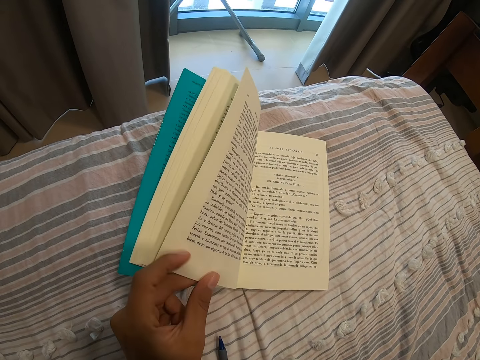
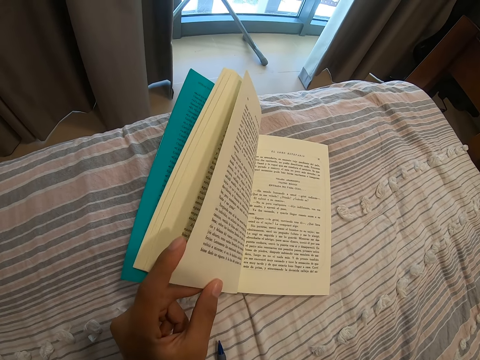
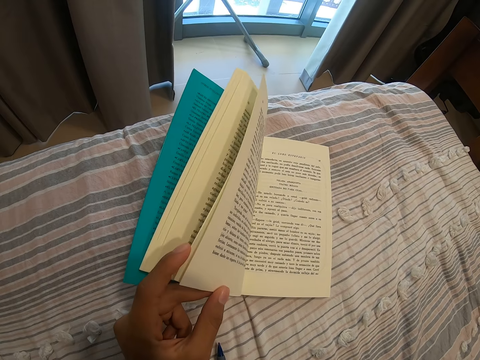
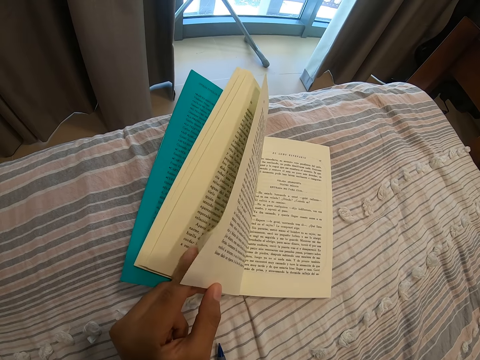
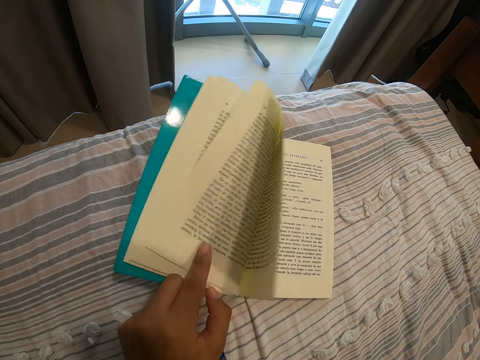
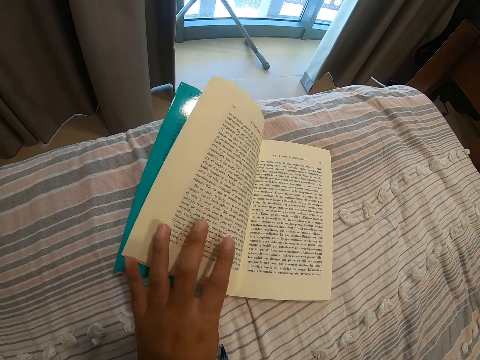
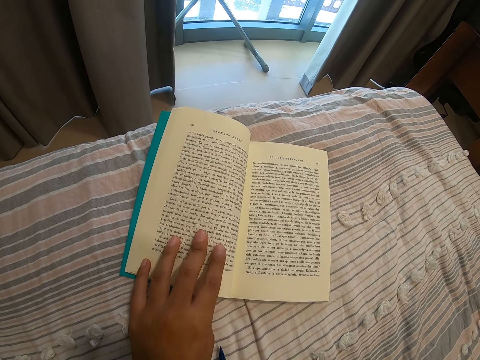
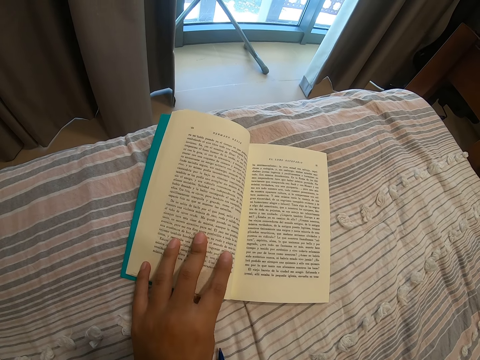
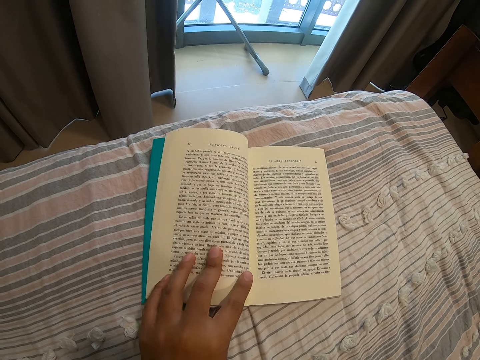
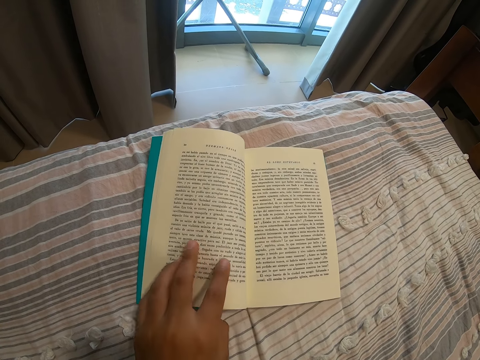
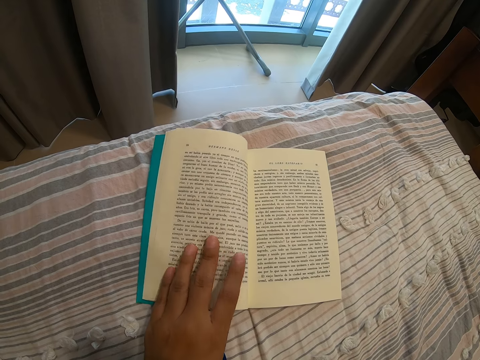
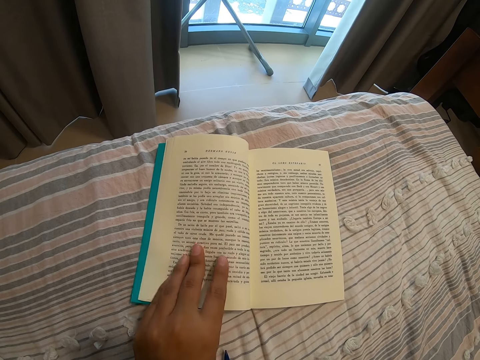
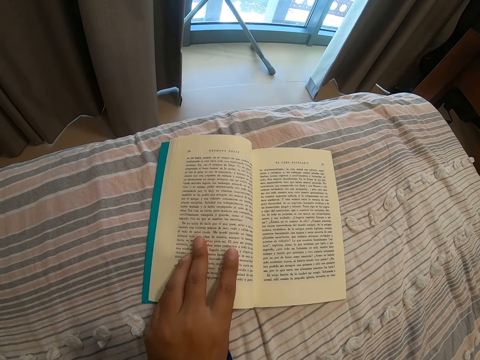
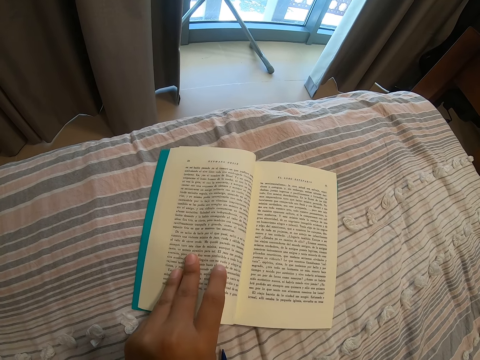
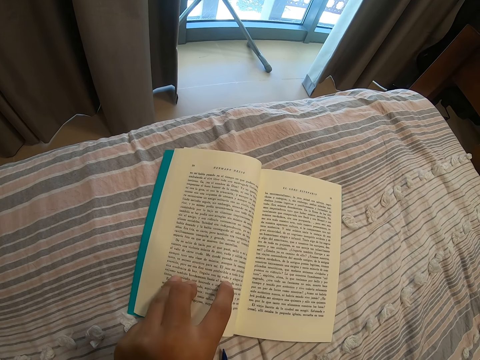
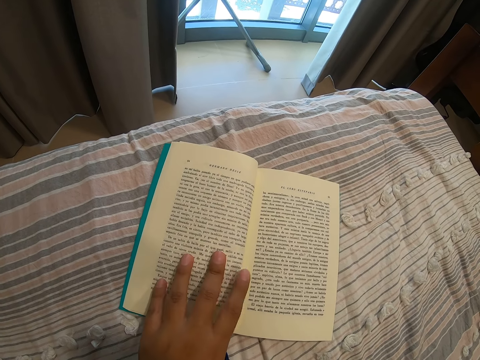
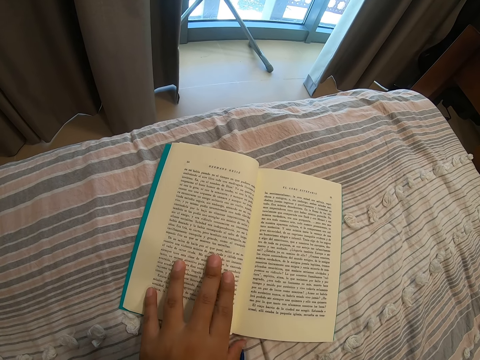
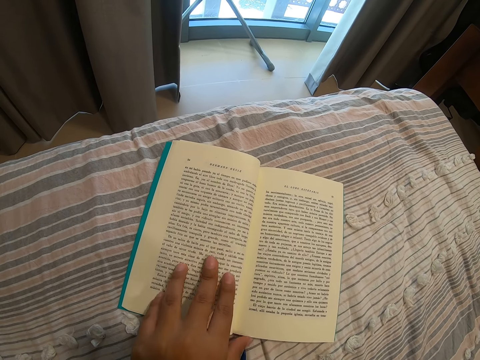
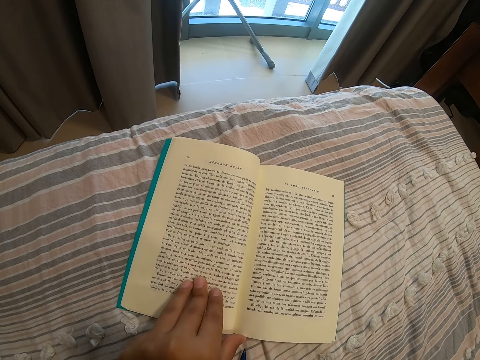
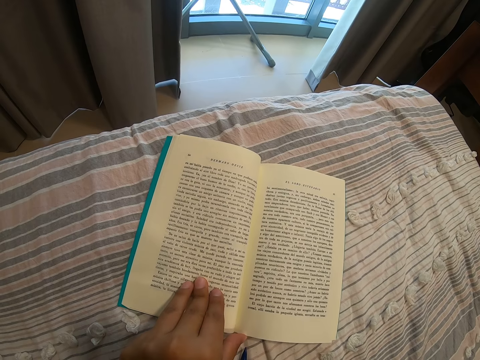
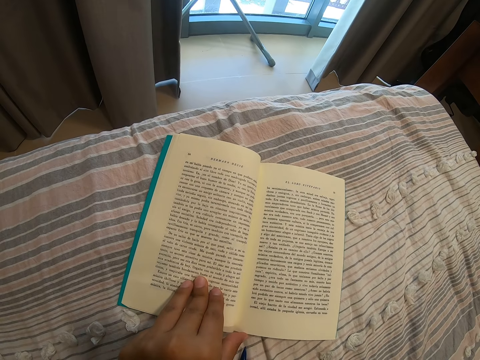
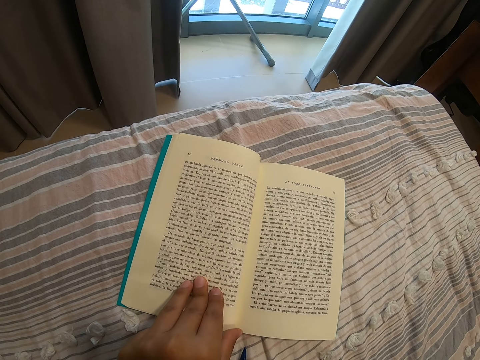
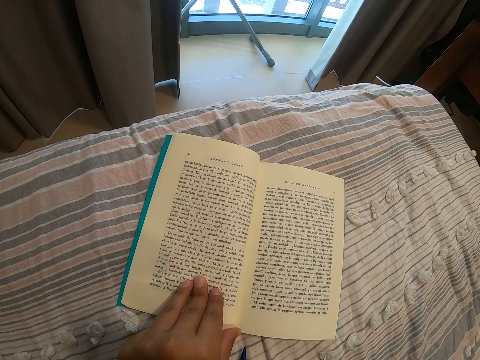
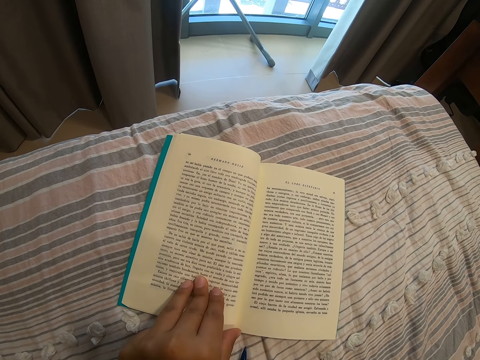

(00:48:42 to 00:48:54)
The camera wearer flips the page. They move the book on the bed.

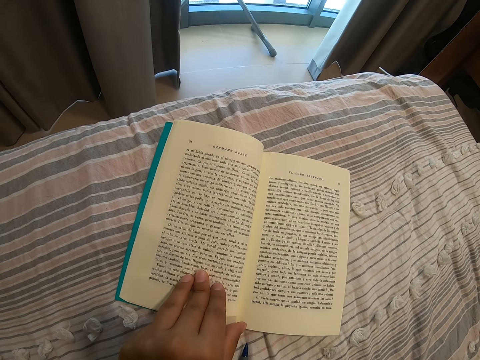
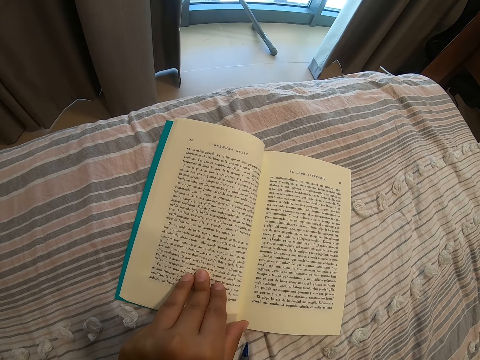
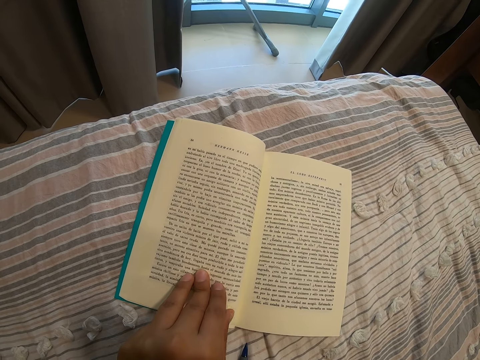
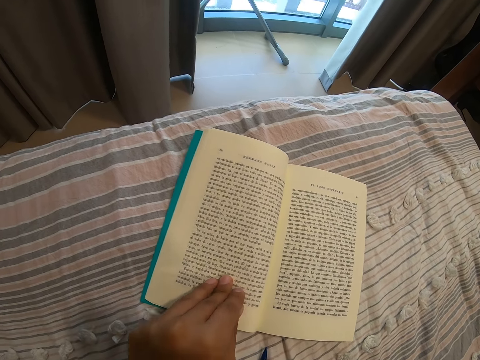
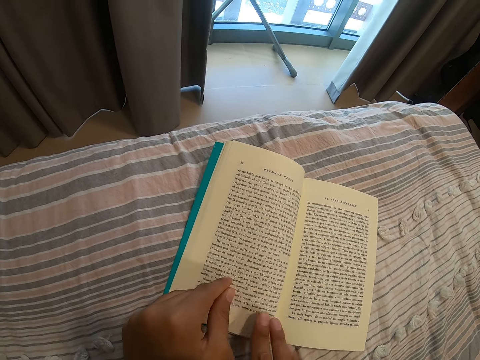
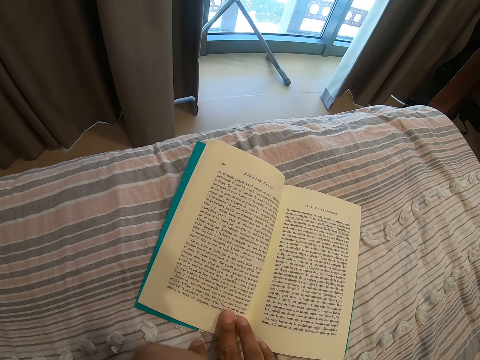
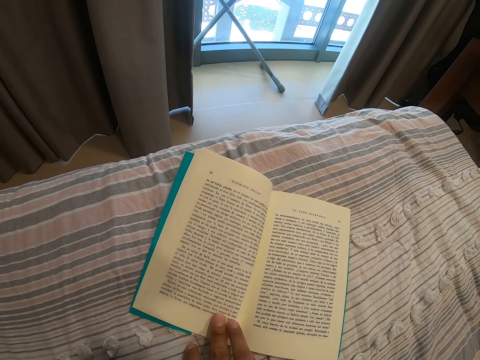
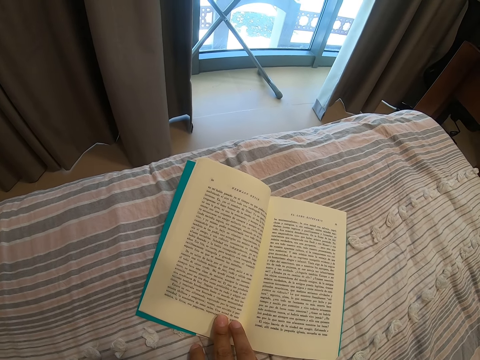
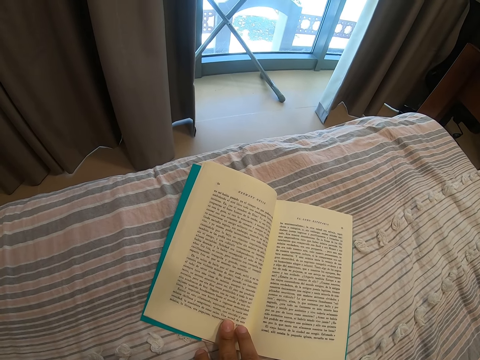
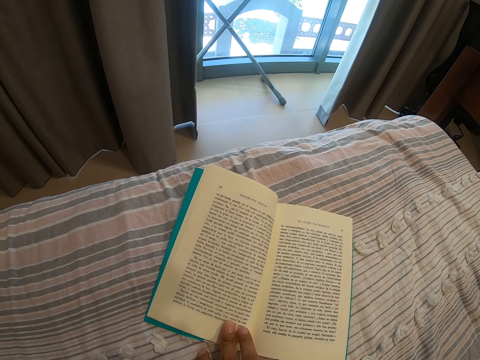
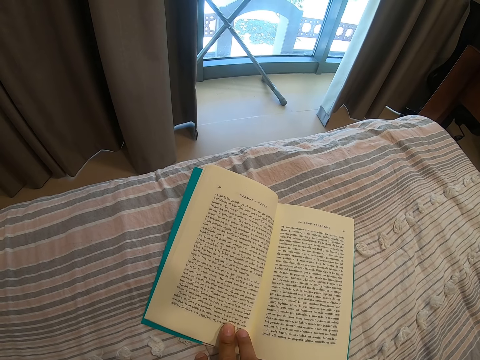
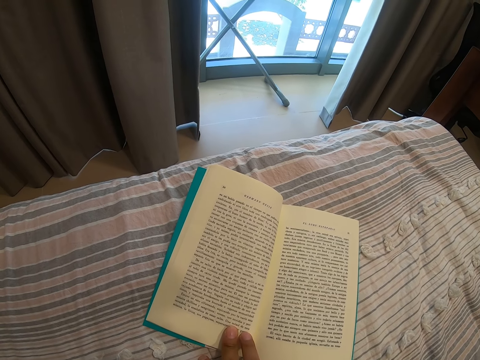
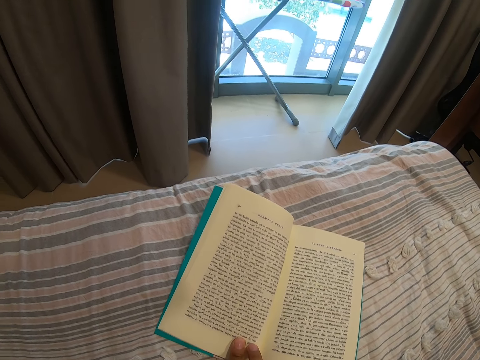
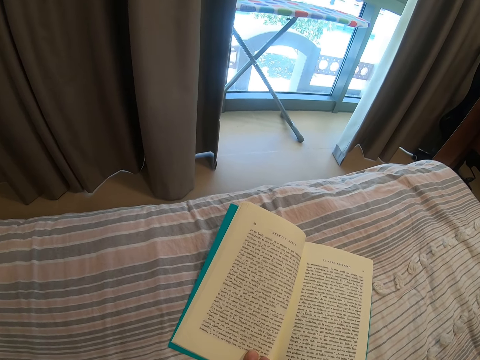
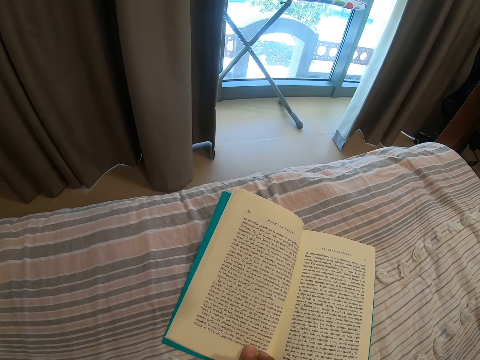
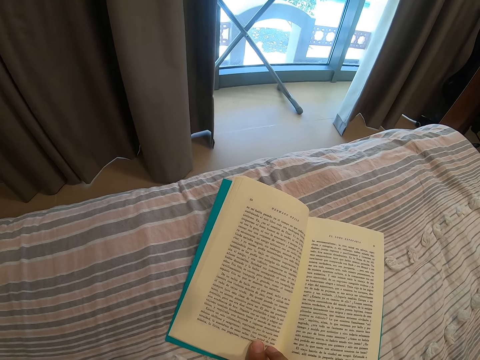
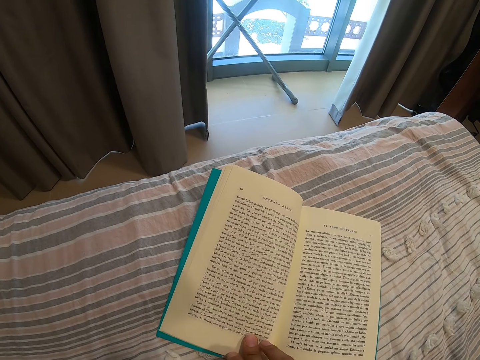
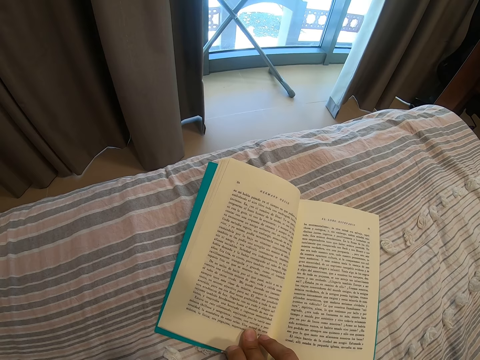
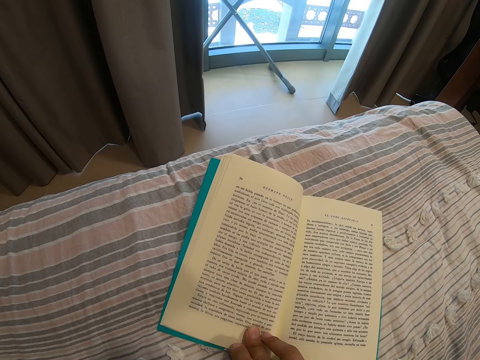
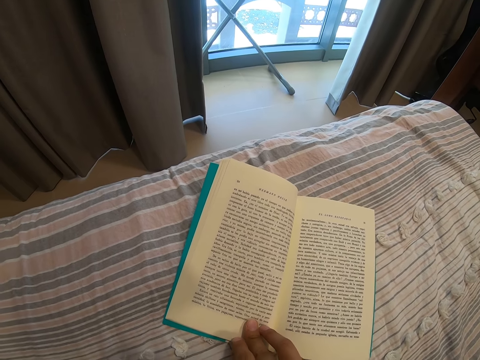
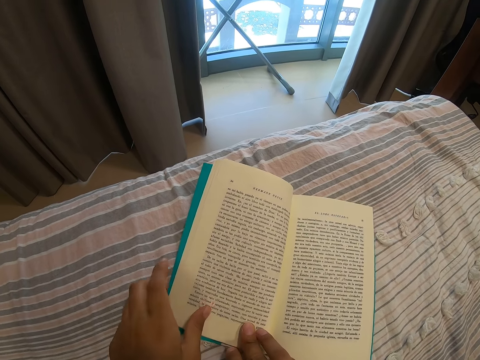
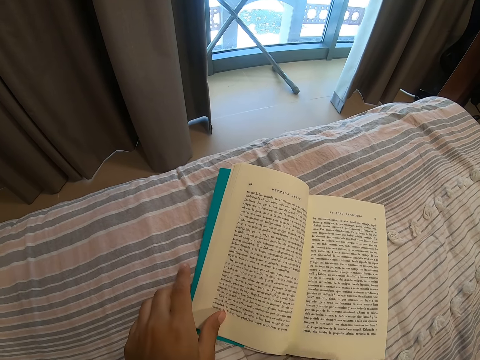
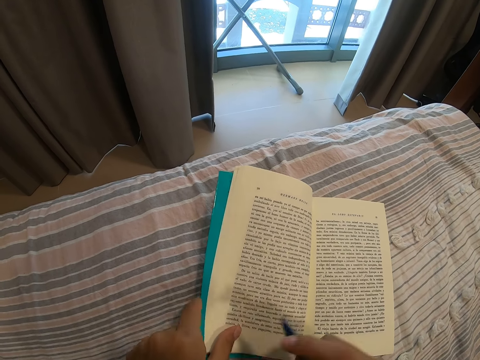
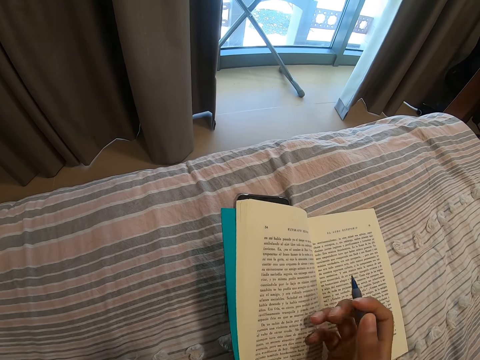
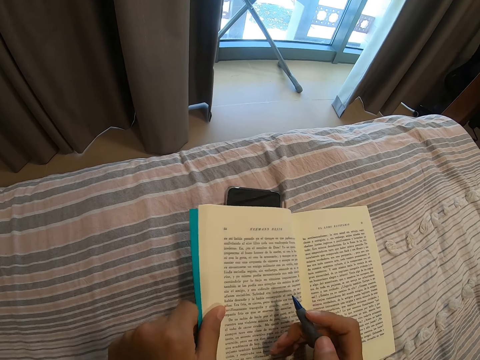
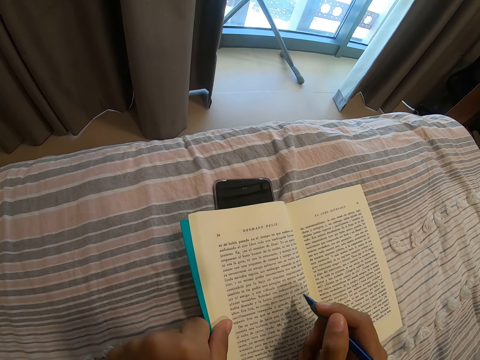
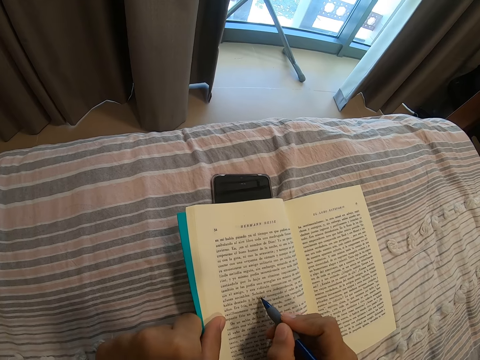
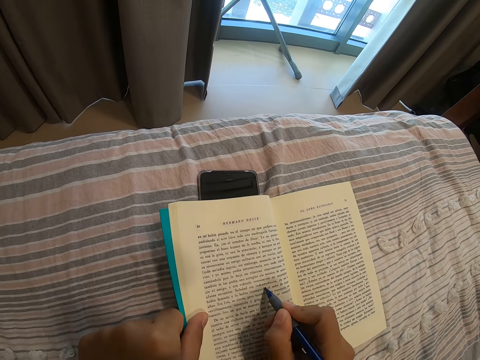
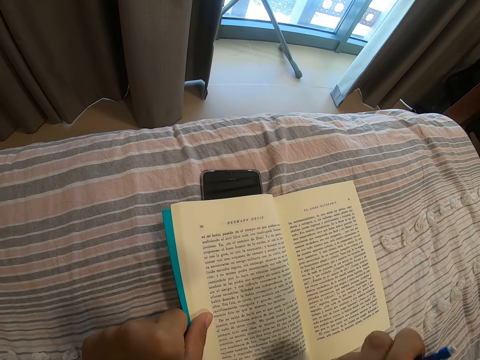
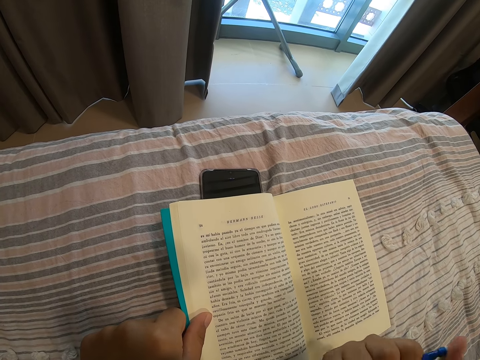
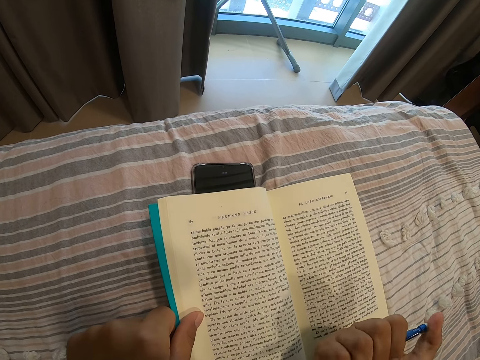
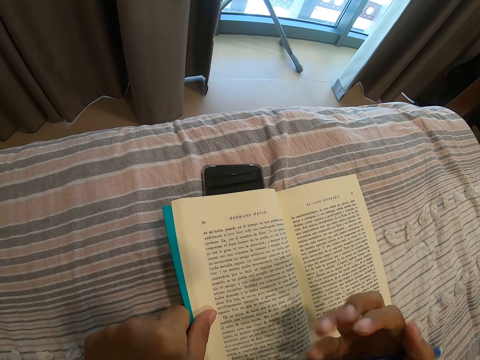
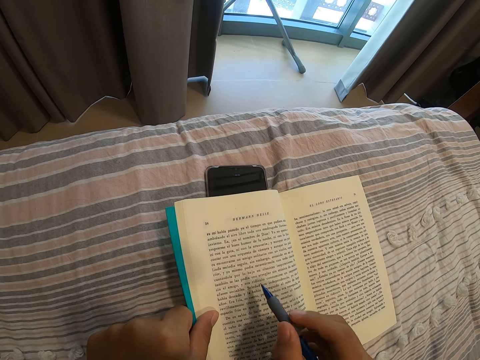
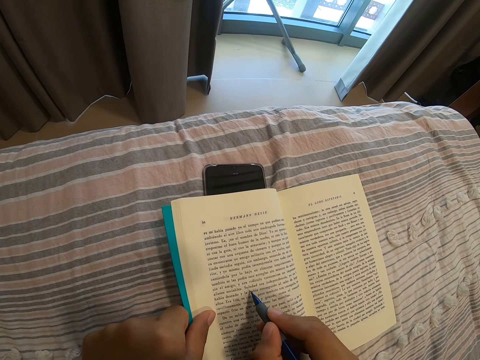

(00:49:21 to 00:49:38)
The camera wearer removes the one hand from the book. She places her fingers on the book. She moves the hand on the book. She holds the pen in her hand. She underlines the book. She writes on the book with the pen and presses the pen with the thumb.
